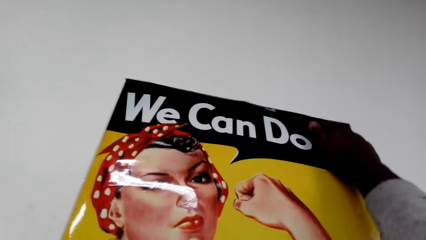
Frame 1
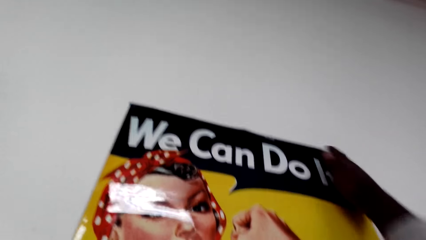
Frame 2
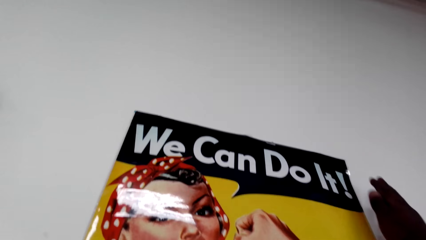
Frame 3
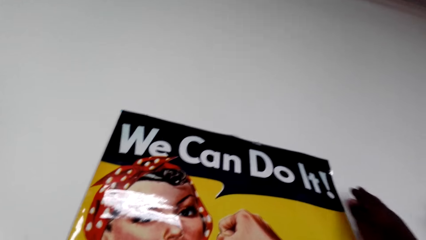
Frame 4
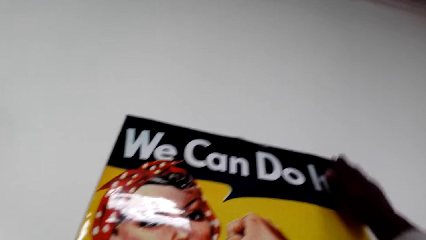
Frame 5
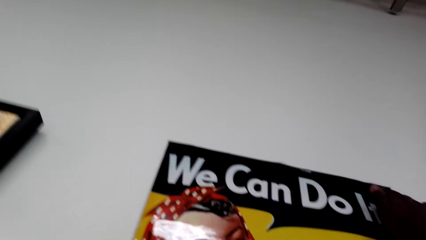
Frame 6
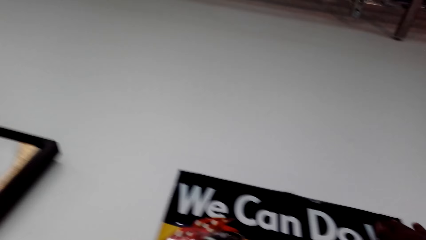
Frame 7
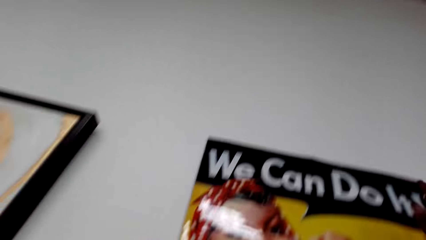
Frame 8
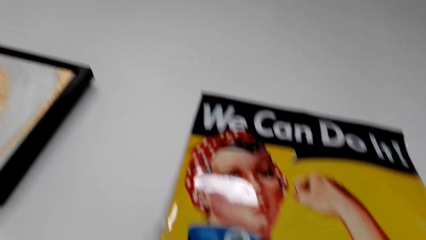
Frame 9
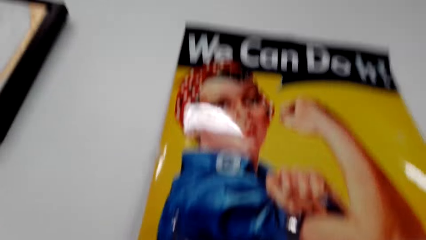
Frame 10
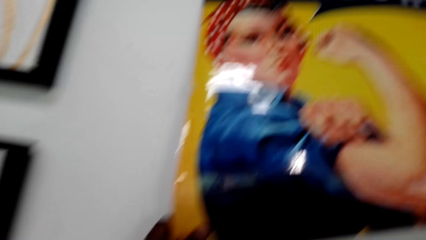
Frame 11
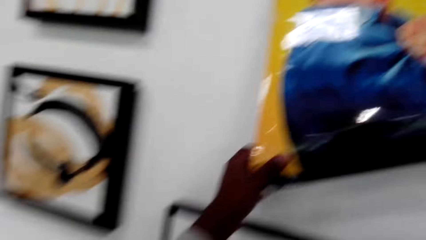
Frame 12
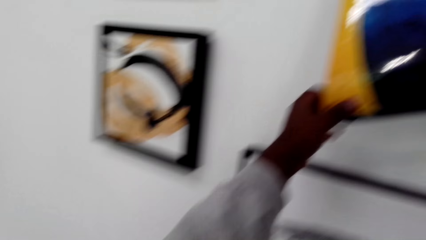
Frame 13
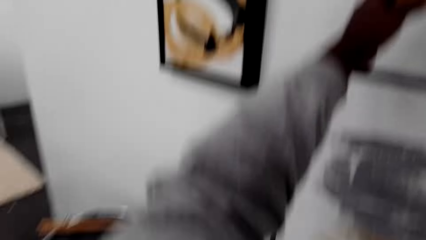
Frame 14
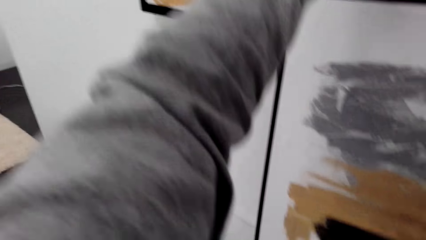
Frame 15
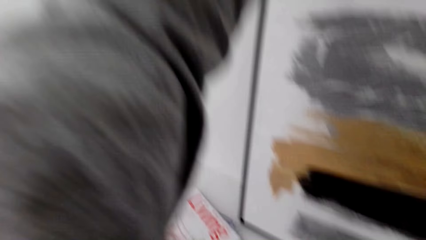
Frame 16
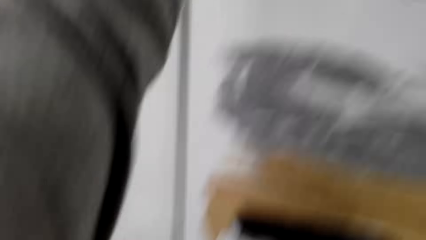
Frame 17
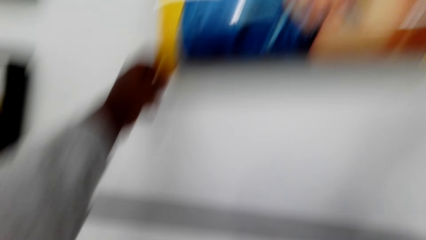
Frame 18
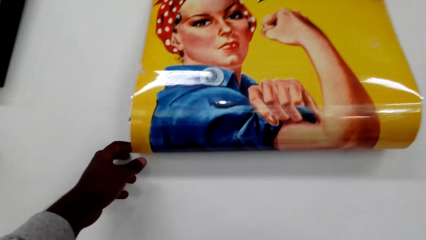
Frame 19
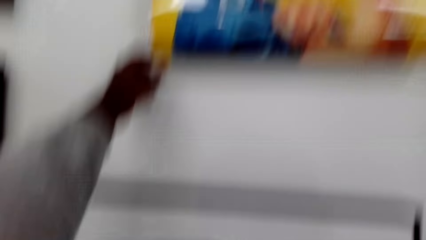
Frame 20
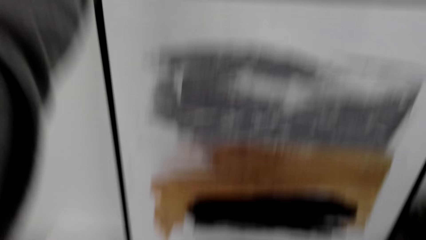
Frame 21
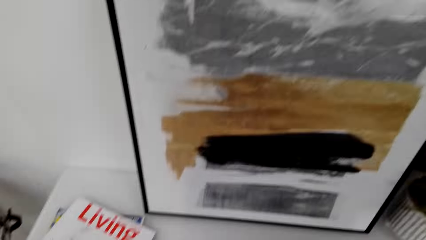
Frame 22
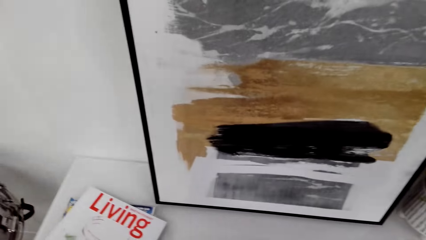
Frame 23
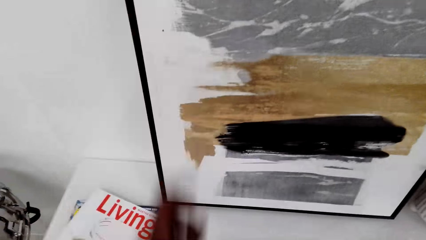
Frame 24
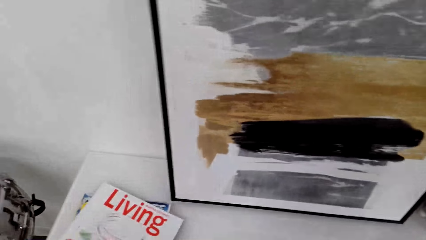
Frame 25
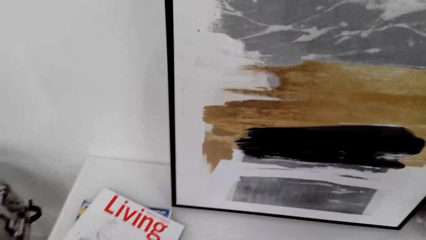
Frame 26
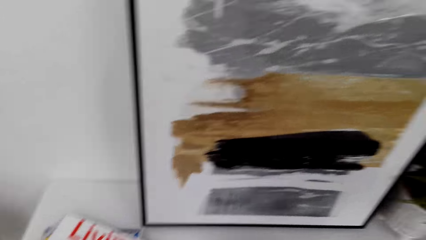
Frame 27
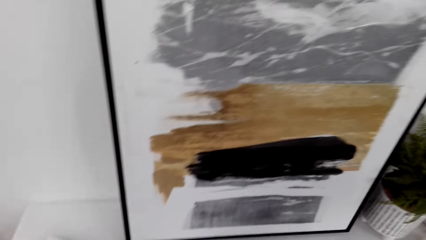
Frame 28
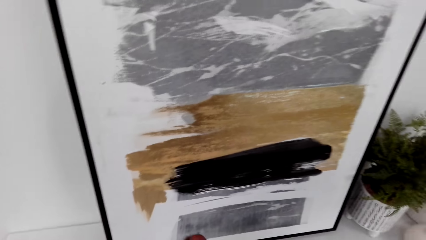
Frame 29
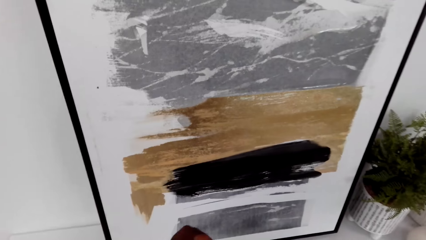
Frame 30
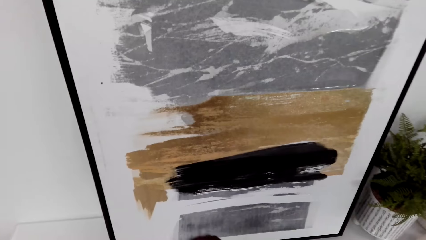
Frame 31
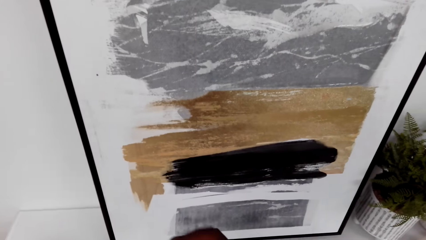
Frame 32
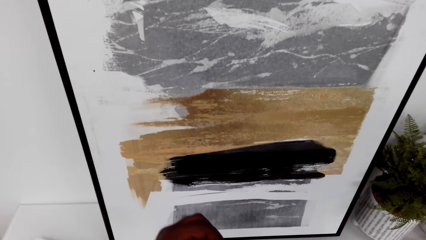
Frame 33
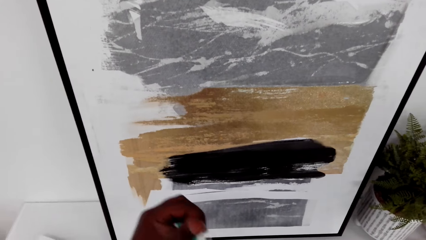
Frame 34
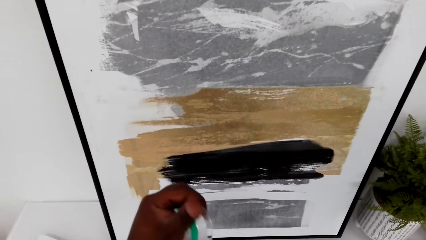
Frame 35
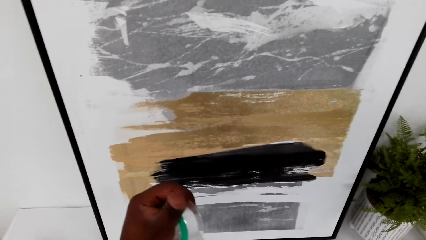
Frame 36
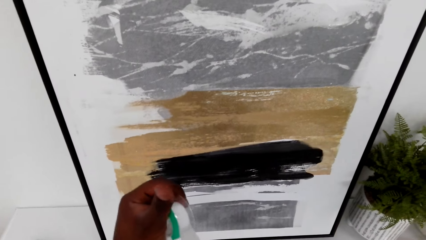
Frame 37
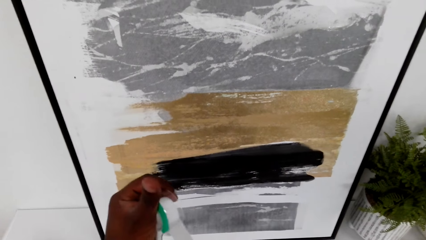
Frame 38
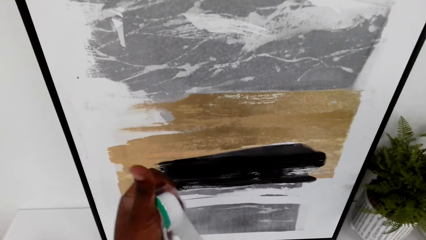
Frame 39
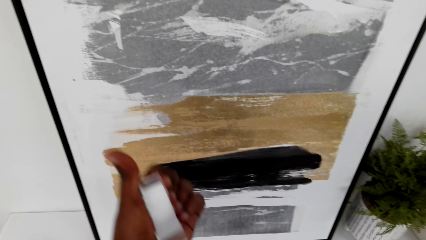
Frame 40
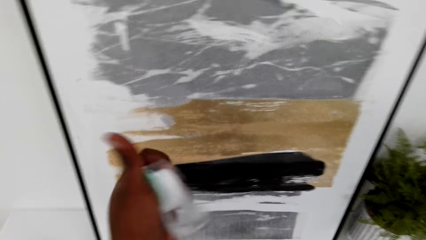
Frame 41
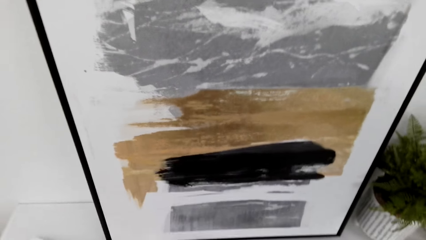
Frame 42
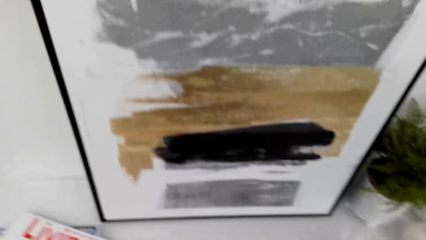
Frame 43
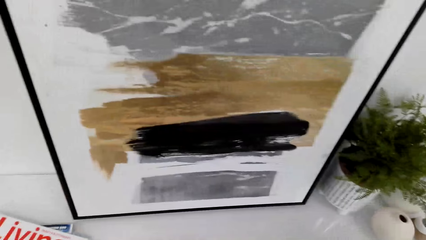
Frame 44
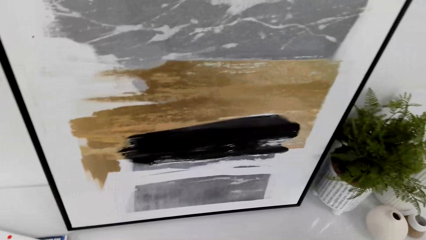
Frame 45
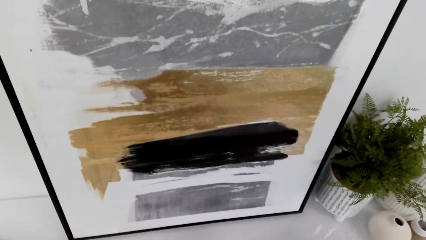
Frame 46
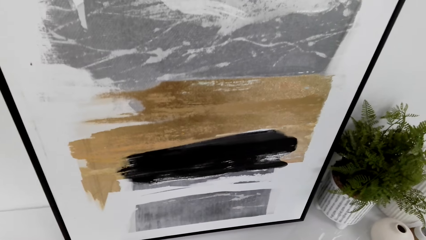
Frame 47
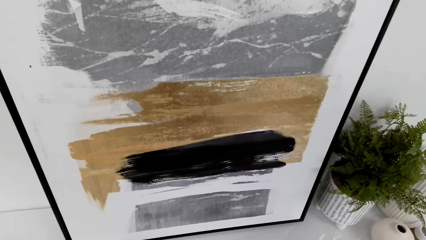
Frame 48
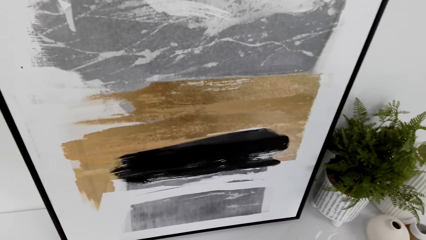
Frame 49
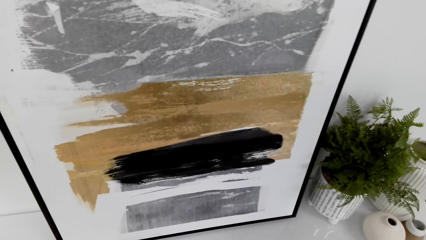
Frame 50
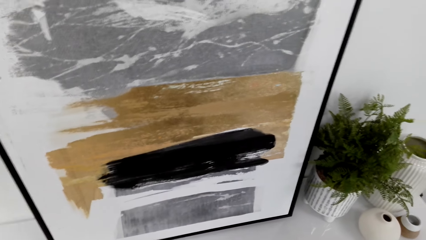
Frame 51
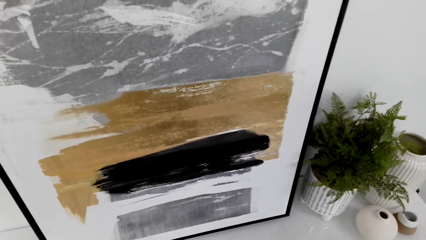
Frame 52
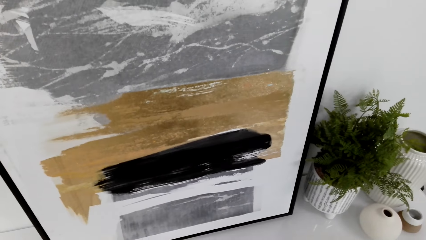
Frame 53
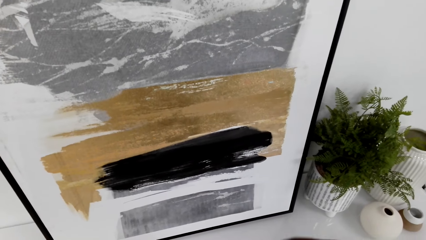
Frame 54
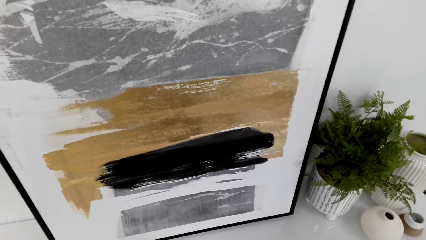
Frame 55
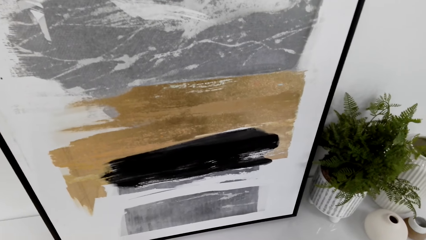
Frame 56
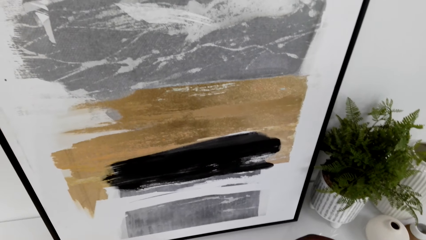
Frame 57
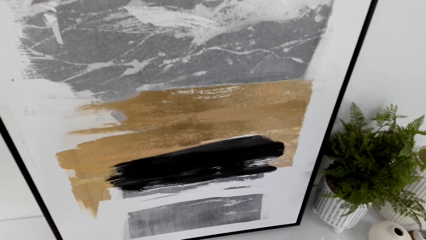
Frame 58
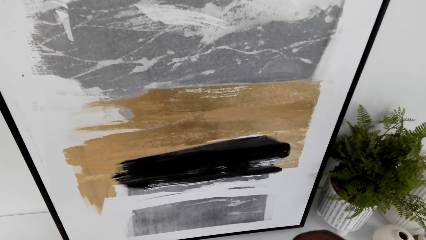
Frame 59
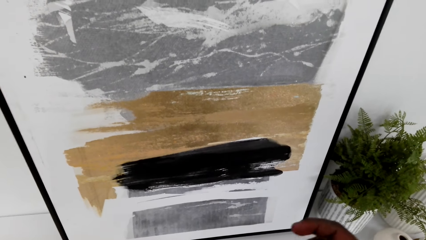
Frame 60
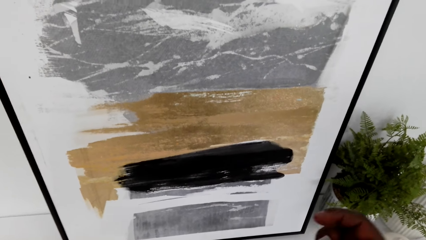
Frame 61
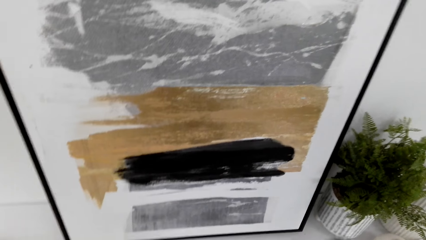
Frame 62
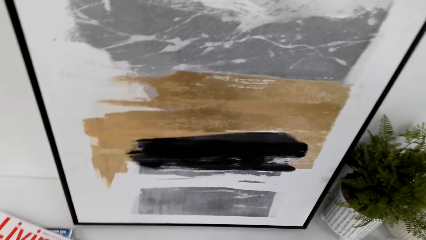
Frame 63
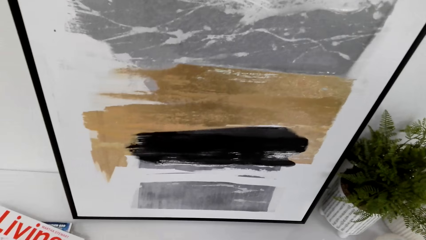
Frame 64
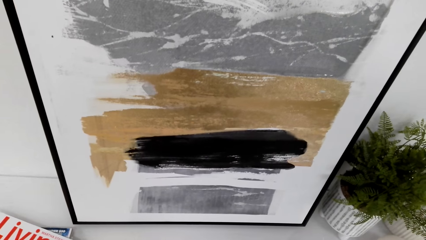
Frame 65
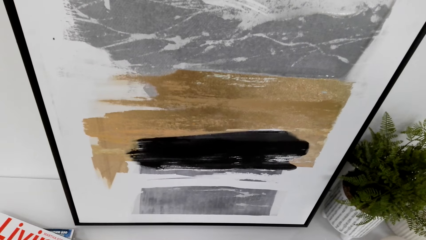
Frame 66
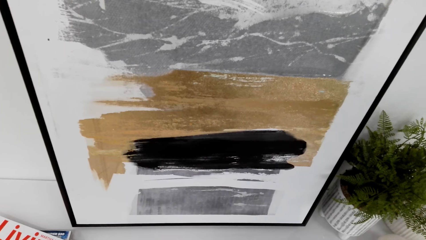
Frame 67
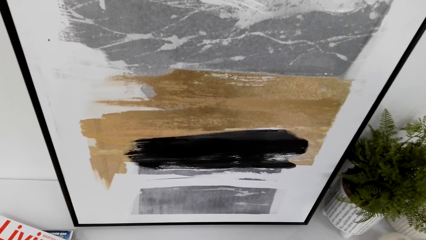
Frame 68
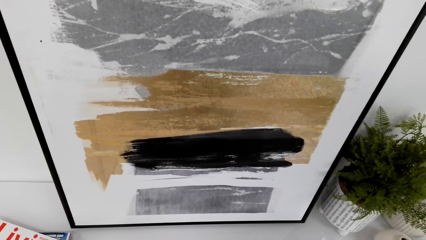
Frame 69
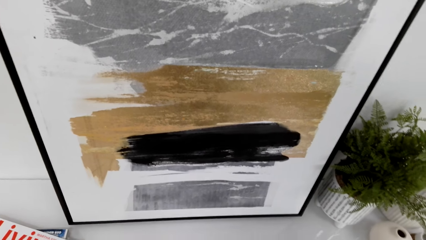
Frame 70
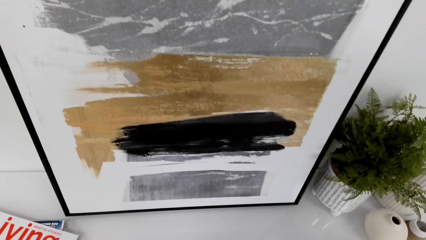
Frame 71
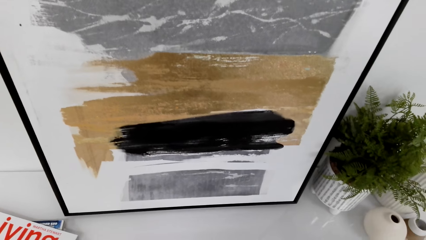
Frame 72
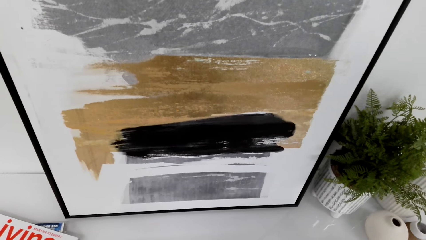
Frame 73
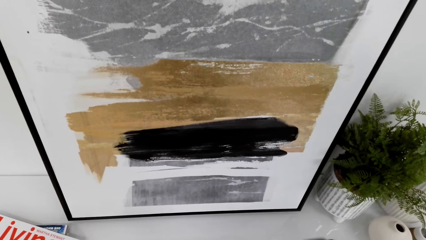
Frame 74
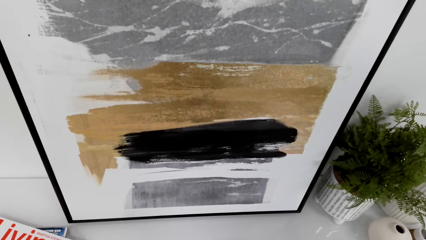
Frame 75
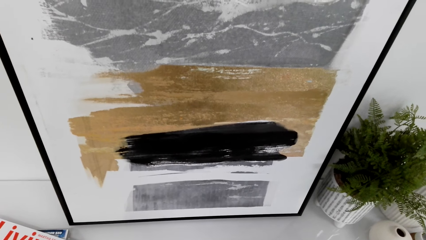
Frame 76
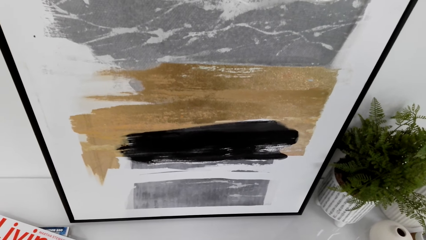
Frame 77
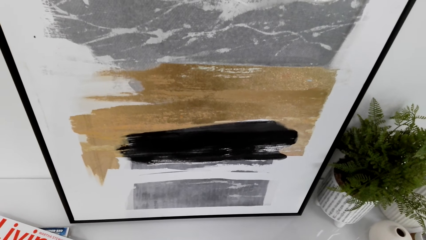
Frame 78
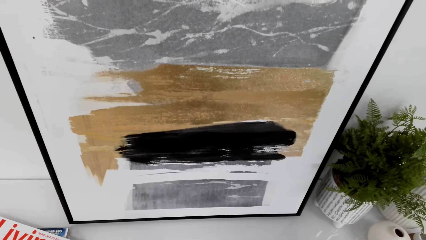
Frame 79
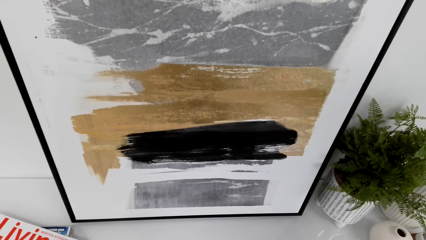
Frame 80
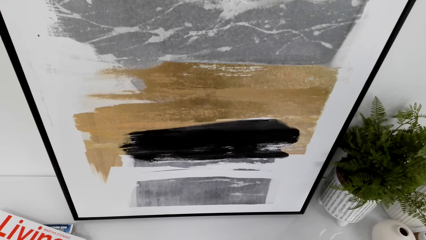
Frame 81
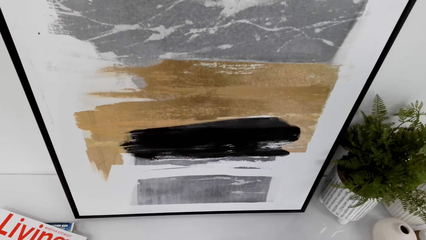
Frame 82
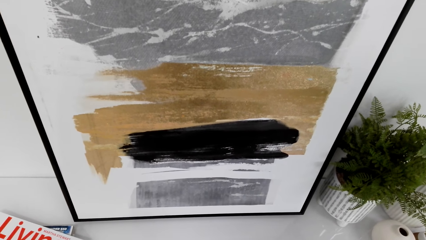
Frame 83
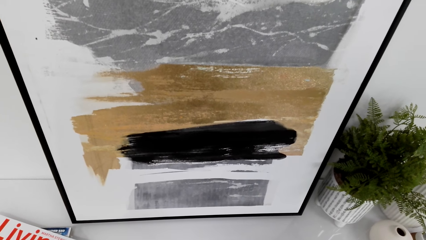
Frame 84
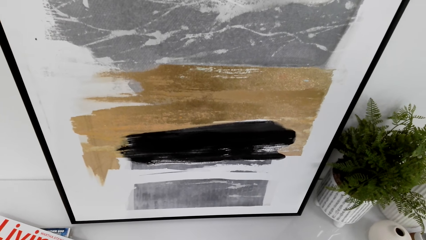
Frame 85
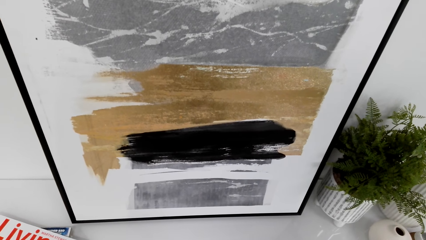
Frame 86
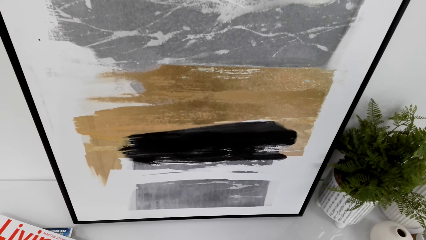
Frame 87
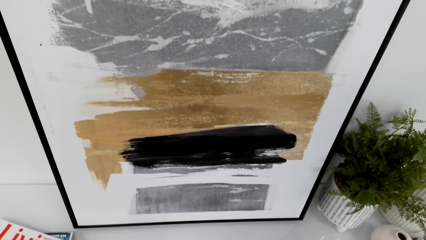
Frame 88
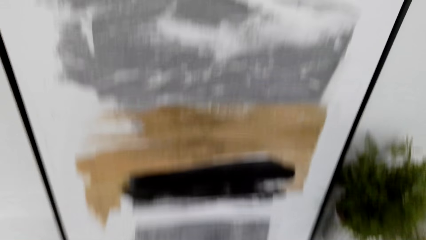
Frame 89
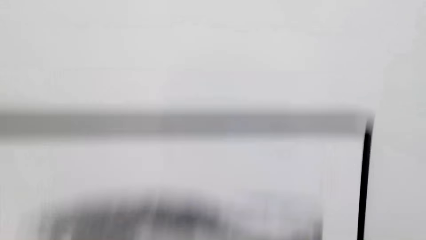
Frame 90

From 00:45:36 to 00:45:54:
The camera wearer adjusts the picture on the wall. They remove their hand from the poster. They unroll tape from its roll and cut the tape from its roll.
